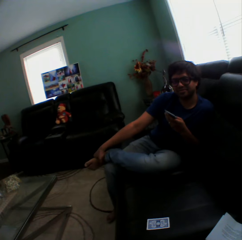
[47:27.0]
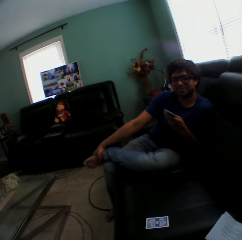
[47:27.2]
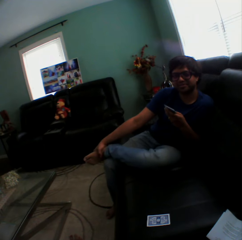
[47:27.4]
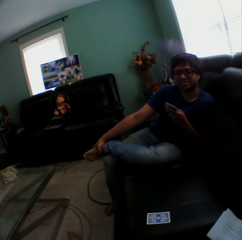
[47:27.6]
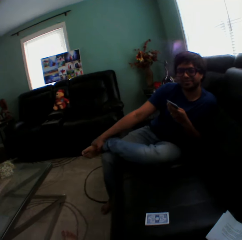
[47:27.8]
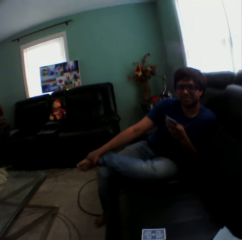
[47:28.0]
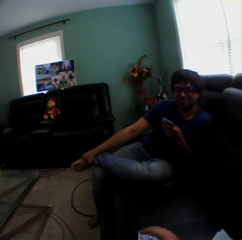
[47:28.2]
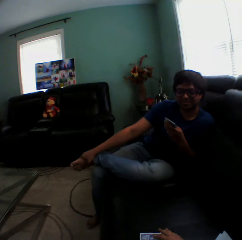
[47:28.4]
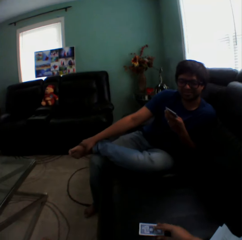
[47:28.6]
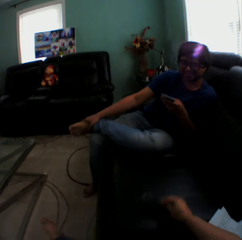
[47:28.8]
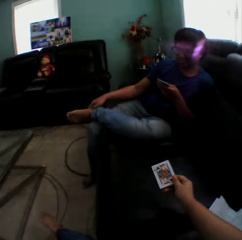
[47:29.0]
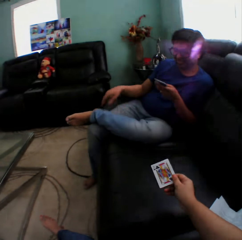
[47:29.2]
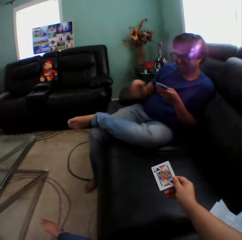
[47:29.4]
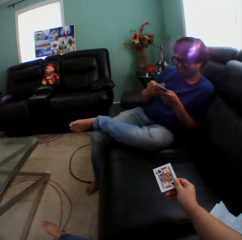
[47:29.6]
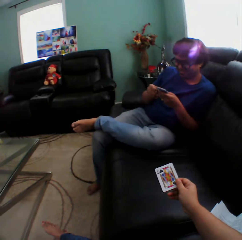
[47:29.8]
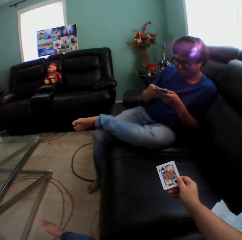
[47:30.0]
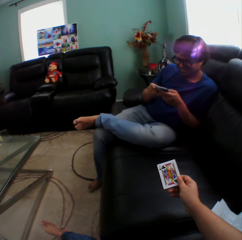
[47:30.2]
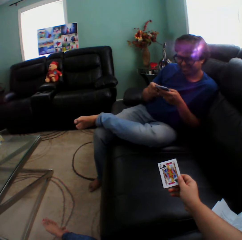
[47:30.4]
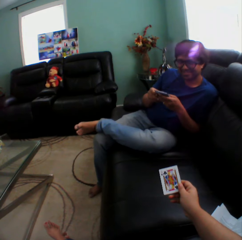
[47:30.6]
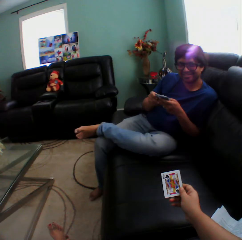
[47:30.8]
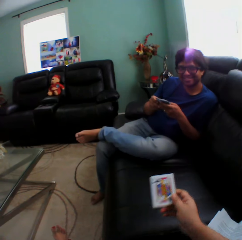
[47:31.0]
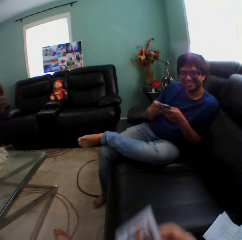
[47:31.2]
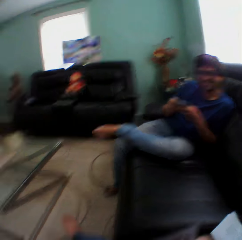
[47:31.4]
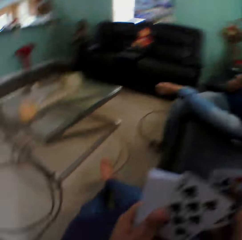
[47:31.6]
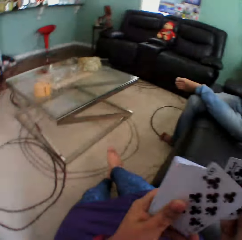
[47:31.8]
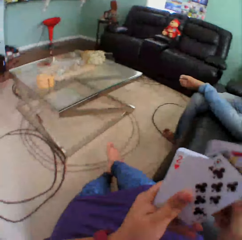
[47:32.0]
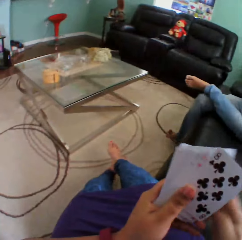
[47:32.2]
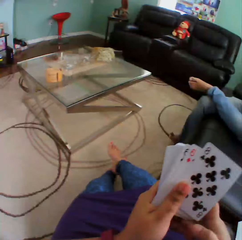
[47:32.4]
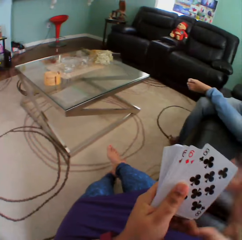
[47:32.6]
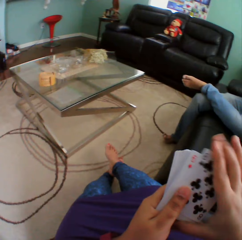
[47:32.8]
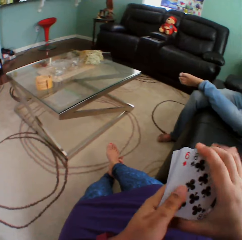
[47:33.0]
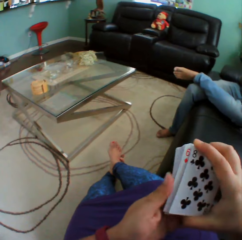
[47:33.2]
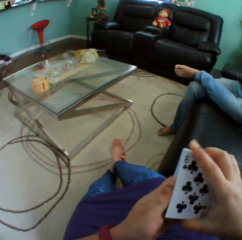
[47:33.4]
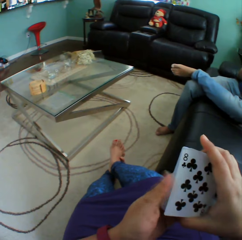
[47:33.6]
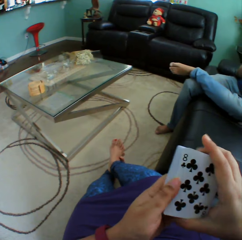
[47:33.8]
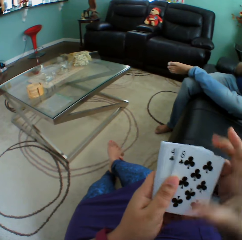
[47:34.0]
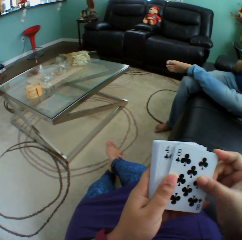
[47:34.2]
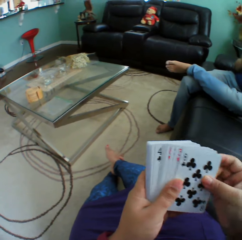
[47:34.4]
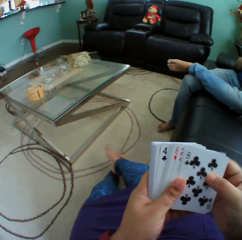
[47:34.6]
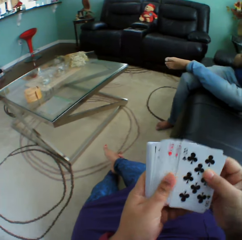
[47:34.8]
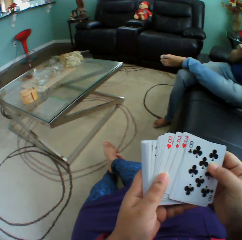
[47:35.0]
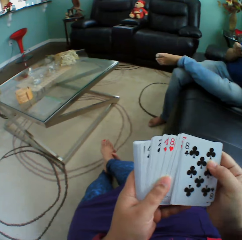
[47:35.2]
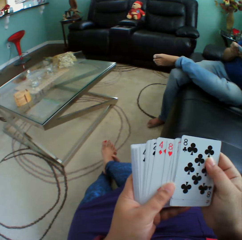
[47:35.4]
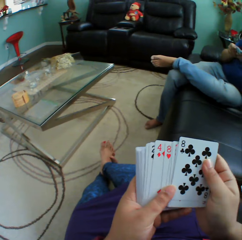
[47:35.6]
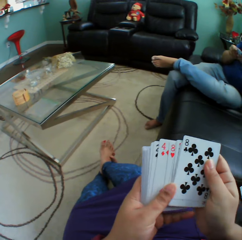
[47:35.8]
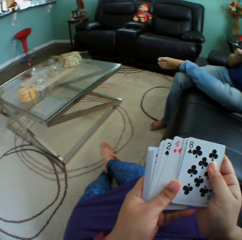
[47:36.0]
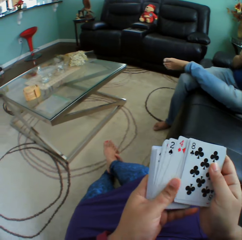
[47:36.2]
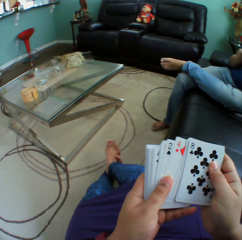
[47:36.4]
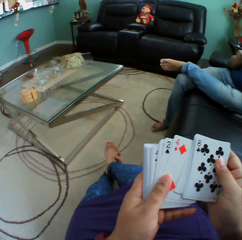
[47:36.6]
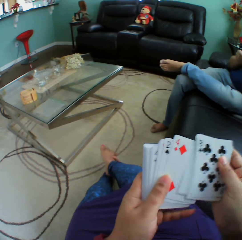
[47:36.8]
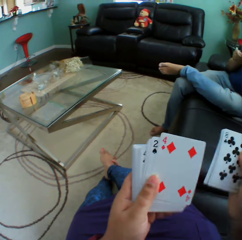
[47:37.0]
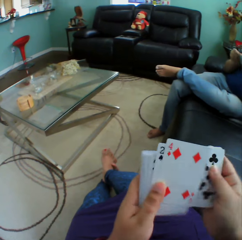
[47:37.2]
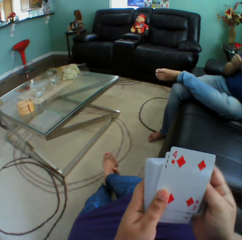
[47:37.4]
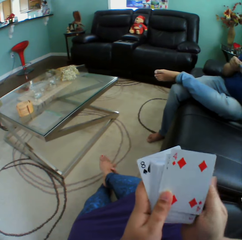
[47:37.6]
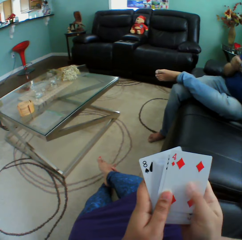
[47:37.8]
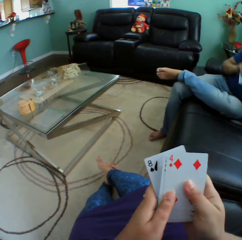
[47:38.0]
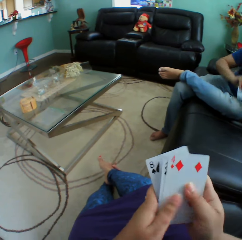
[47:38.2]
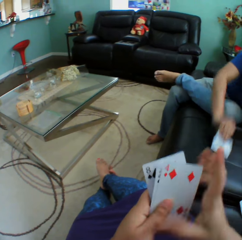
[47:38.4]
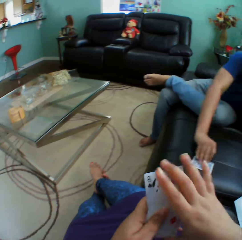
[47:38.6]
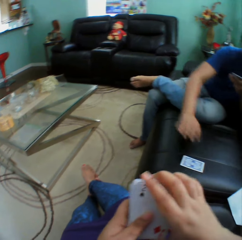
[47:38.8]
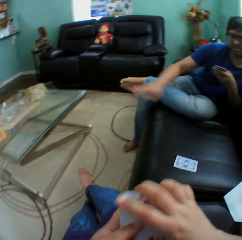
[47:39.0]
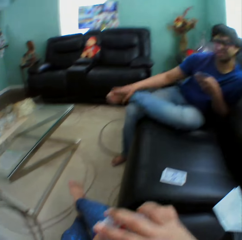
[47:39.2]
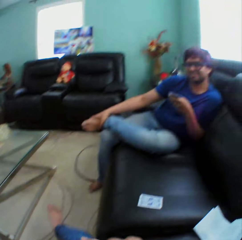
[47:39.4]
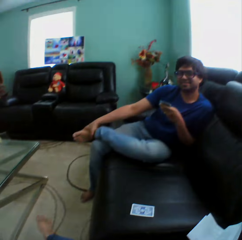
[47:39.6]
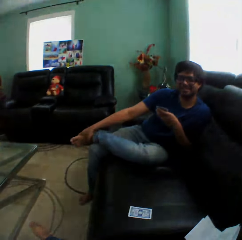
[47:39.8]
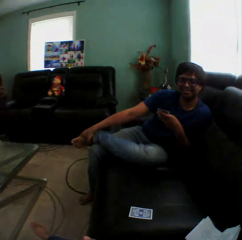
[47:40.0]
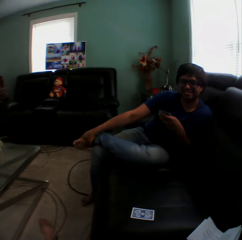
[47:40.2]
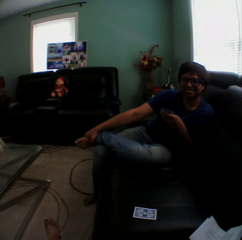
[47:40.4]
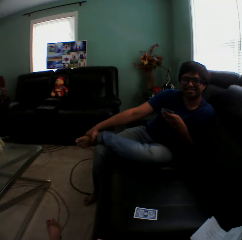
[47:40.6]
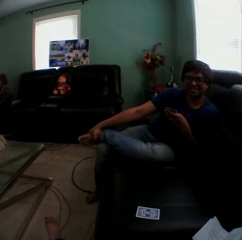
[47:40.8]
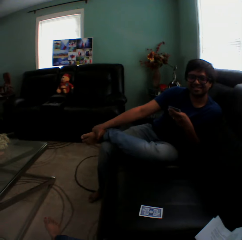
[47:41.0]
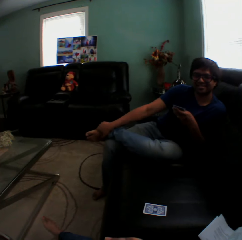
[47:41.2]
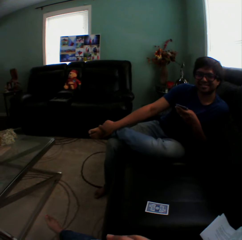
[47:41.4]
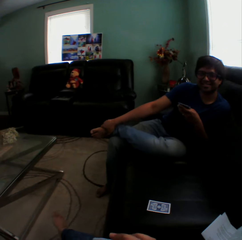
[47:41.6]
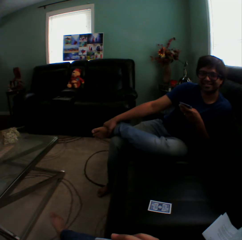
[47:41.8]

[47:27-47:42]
The camera wearer picks up the cards and looks at the cards. She arranges the cards on her hand. She shuffles the cards. A man puts a card on the couch.

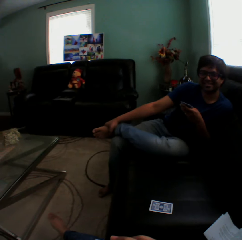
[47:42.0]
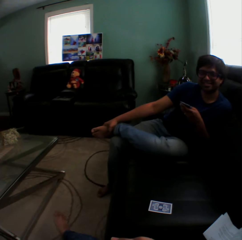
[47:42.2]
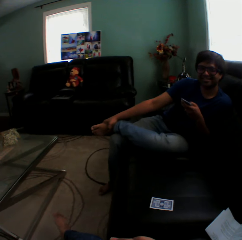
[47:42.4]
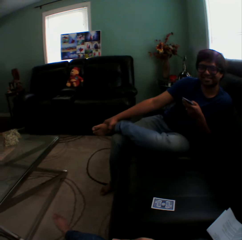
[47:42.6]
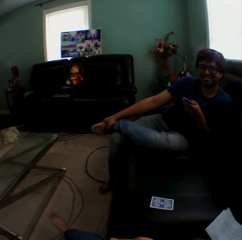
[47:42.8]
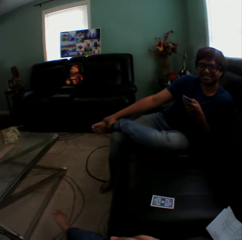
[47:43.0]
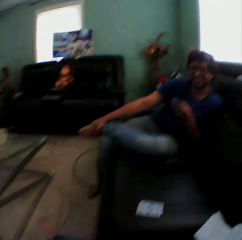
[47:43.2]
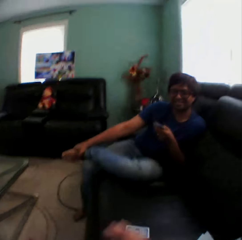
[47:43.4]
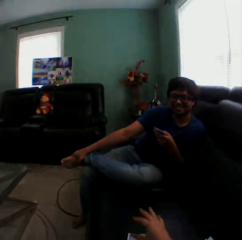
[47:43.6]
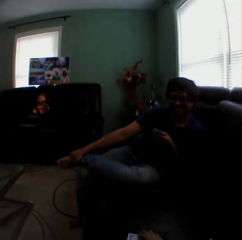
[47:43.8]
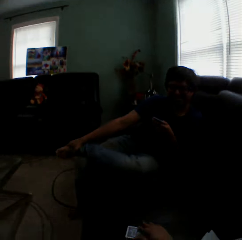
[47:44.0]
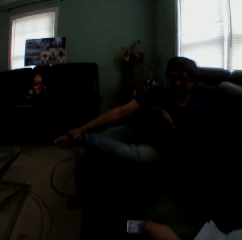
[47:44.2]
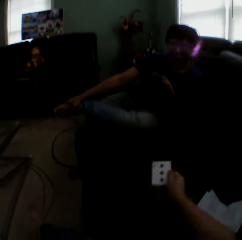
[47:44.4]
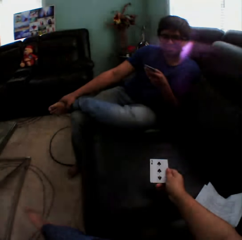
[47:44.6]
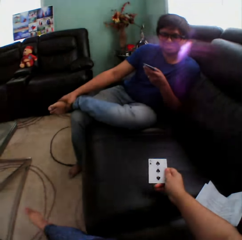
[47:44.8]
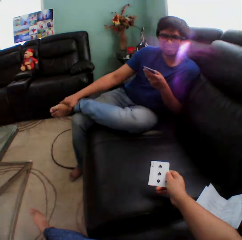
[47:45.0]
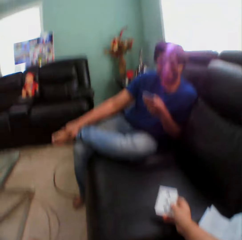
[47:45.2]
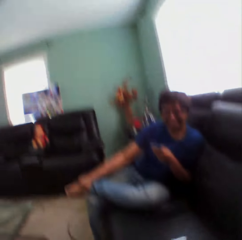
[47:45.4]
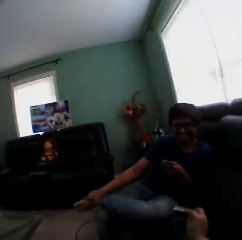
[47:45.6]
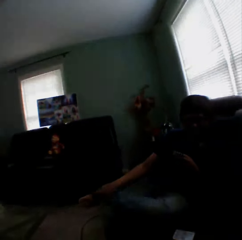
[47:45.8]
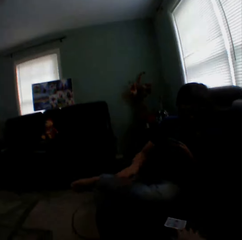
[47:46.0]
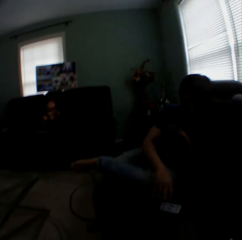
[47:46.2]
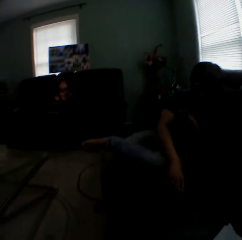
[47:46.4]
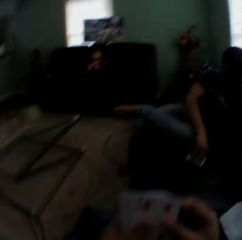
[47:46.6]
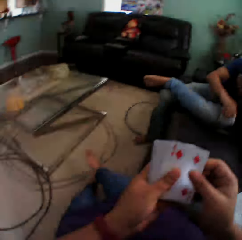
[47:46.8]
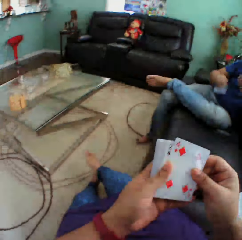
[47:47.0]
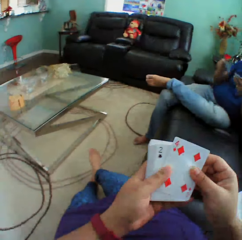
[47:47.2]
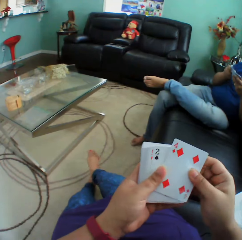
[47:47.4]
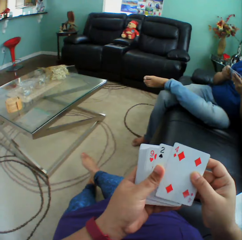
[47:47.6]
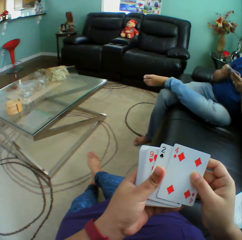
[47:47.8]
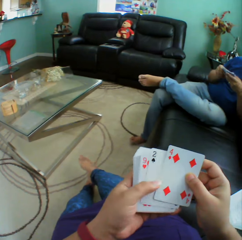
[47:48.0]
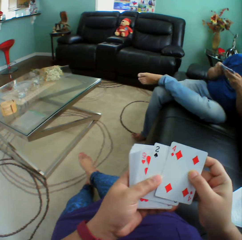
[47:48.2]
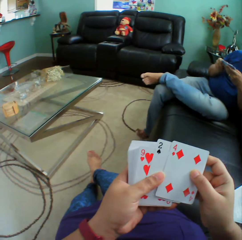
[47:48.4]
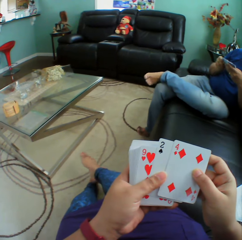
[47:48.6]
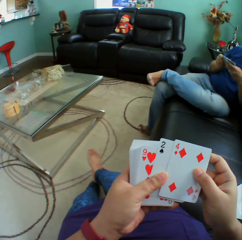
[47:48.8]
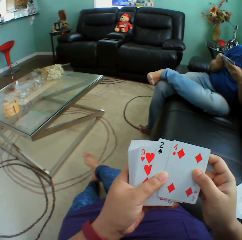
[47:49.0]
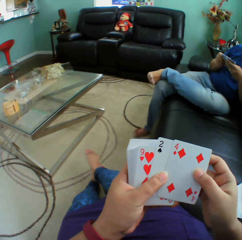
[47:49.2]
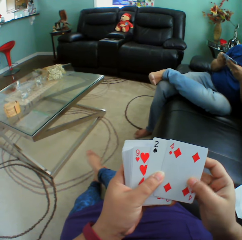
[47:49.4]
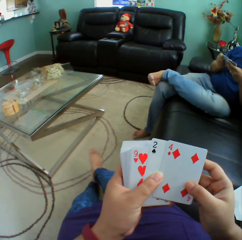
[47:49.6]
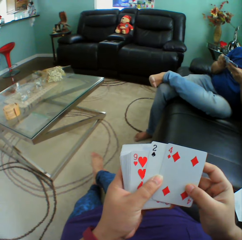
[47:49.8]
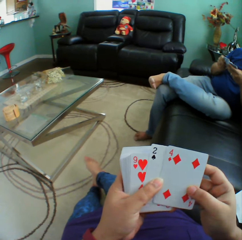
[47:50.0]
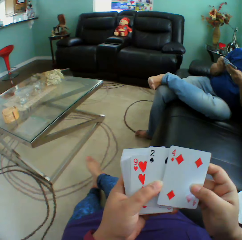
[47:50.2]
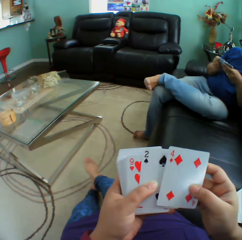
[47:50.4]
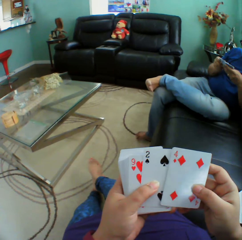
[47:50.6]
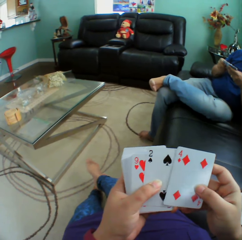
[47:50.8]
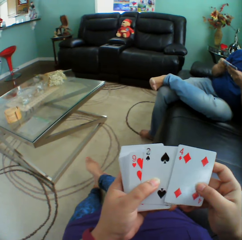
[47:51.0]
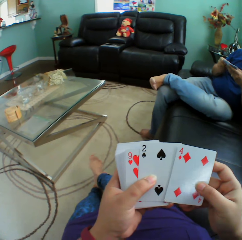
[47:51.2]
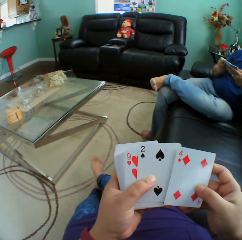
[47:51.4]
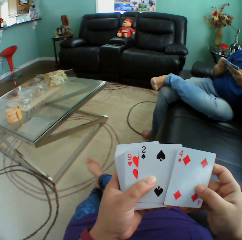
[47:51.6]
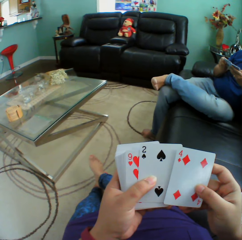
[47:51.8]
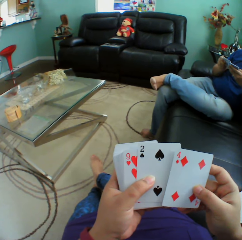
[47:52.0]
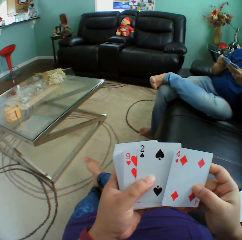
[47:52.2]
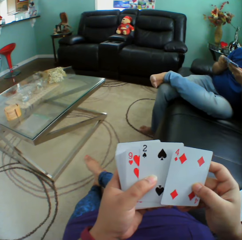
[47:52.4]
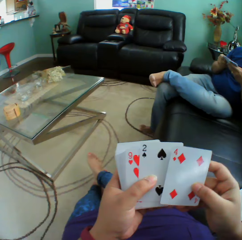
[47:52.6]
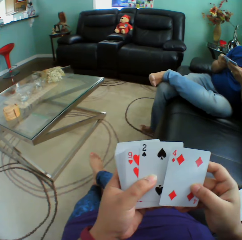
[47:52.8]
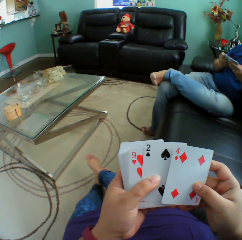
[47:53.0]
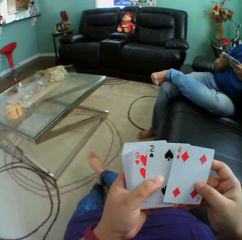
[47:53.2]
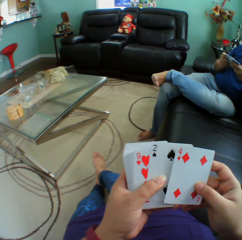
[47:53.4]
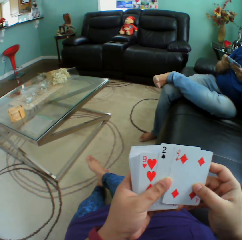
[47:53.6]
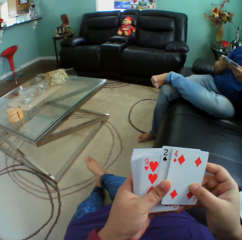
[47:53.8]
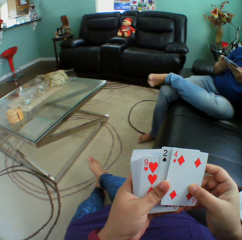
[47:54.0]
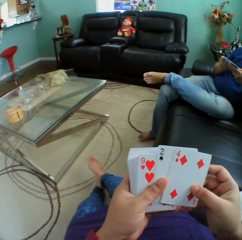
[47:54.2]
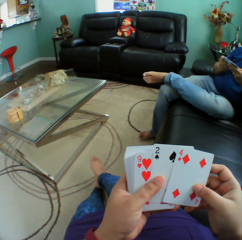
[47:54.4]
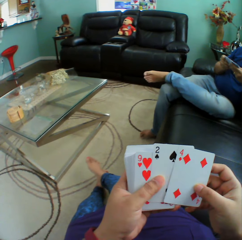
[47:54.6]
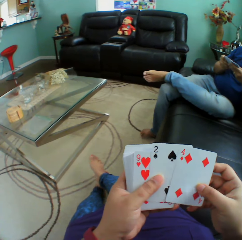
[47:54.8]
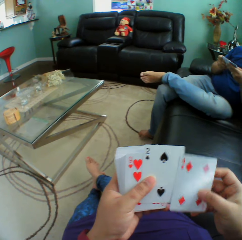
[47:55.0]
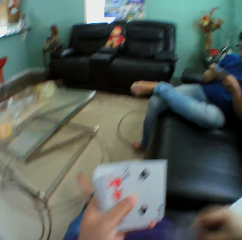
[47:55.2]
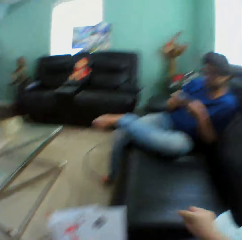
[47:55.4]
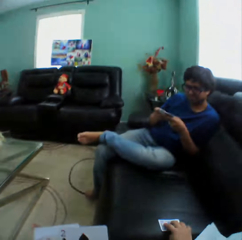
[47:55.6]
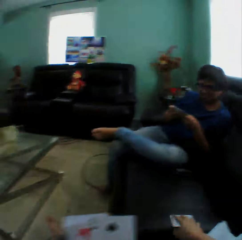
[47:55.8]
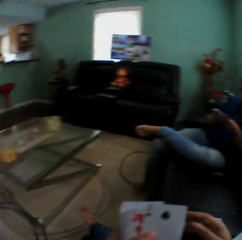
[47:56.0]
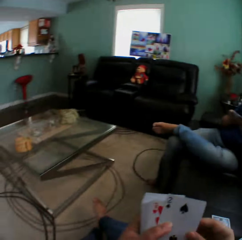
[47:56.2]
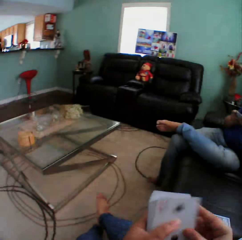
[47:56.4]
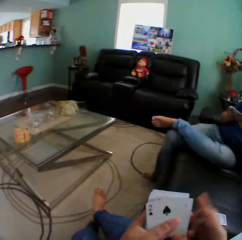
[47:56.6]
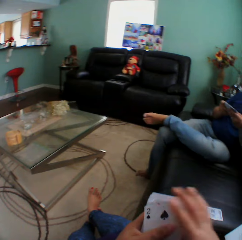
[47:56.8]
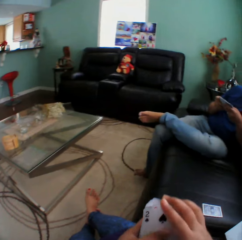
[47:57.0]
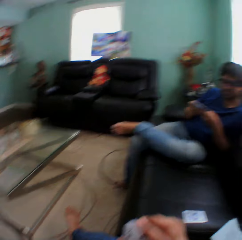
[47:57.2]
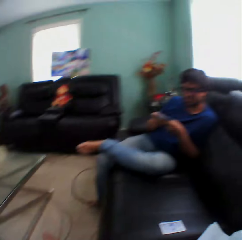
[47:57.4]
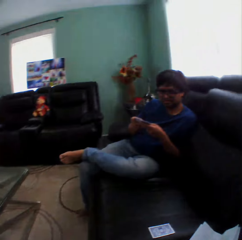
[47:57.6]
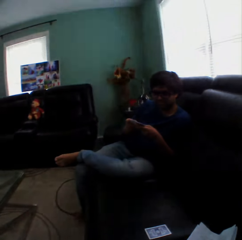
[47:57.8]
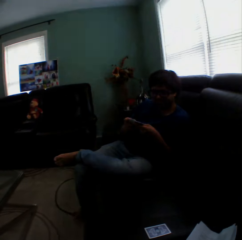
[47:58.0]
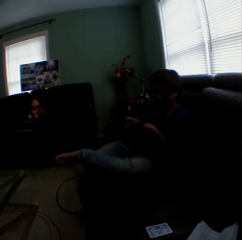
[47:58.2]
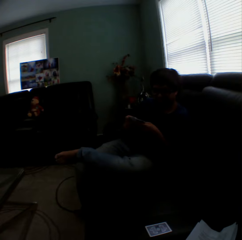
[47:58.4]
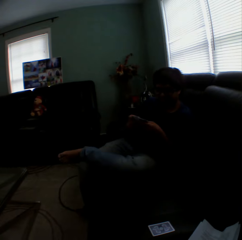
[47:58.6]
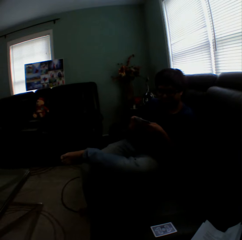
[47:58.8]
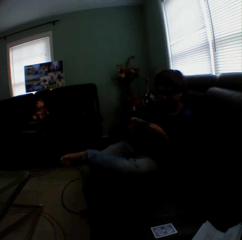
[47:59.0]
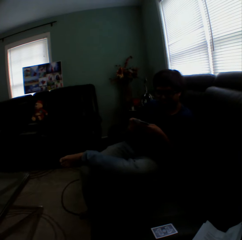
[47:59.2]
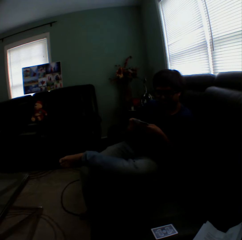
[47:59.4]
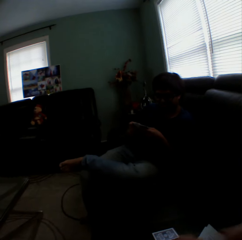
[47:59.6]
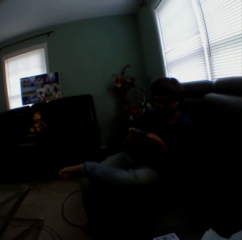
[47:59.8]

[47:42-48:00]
The camera wearer picks up the card. They look at the card. A man picks up the card. The camera wearer puts the card on the couch.
